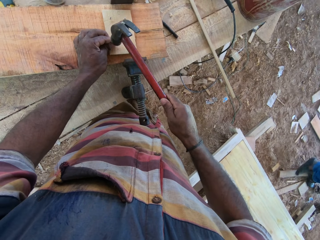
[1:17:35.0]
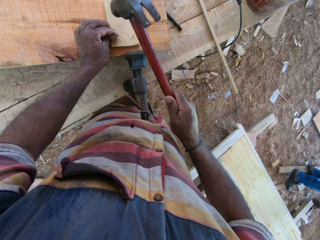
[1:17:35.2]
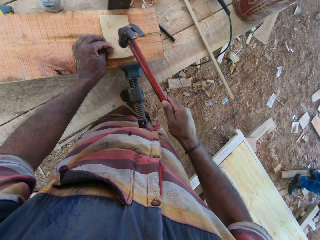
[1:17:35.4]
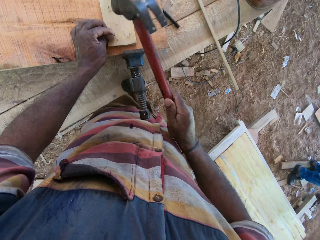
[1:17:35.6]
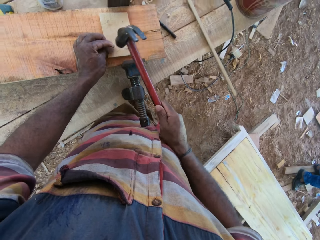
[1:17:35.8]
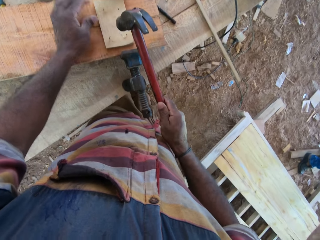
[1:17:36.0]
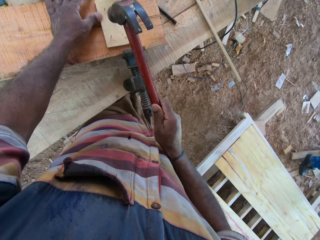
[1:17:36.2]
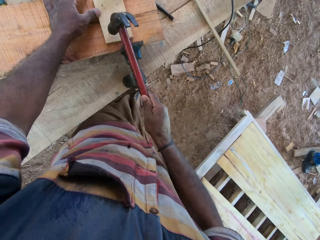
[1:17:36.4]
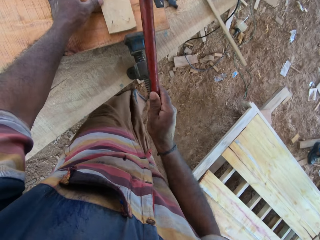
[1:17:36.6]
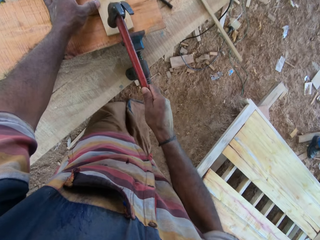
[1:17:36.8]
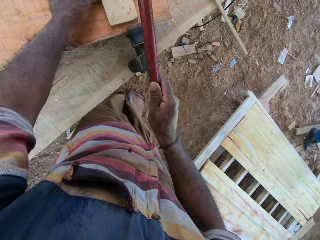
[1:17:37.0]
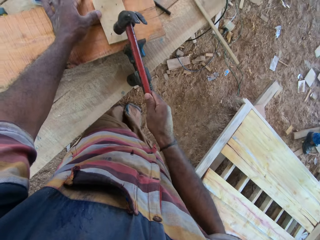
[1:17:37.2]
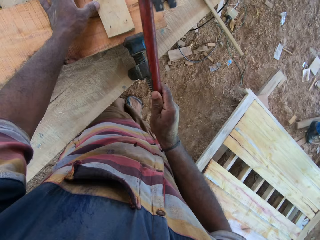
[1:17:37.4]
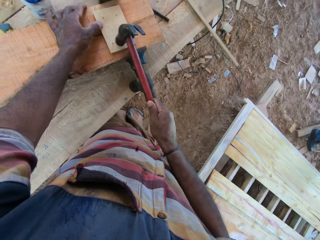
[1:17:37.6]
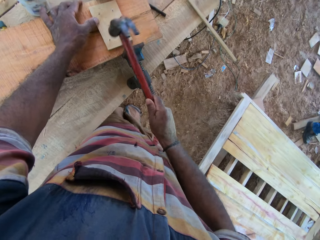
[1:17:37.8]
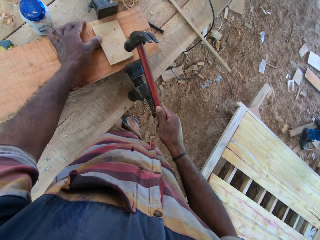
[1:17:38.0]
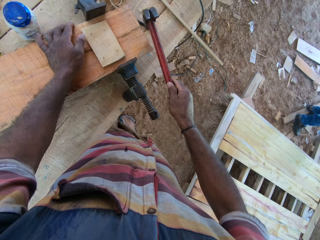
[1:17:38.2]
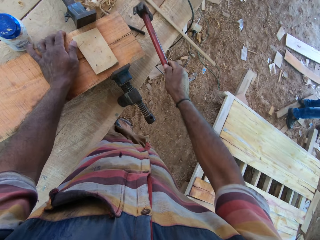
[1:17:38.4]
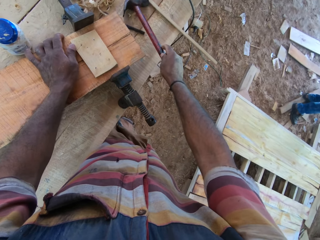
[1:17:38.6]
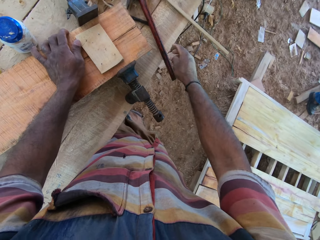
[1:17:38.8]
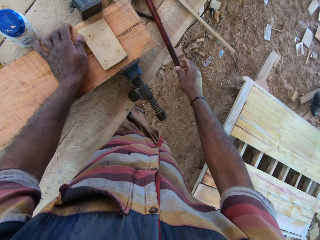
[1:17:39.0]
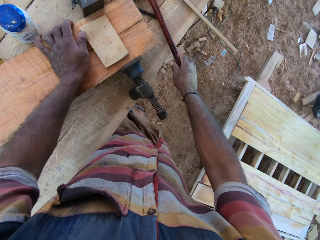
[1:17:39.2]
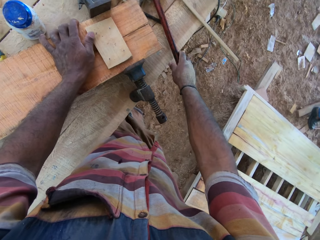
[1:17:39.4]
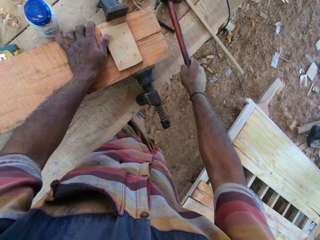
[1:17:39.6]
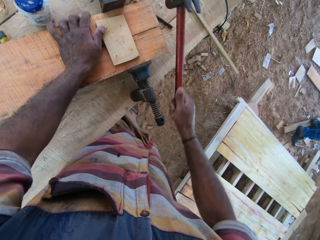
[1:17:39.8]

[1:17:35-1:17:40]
The camera wearer hits the nail in the wood with the hammer. They hit the nail in the wood with the hammer again. They put the hammer on the table.
